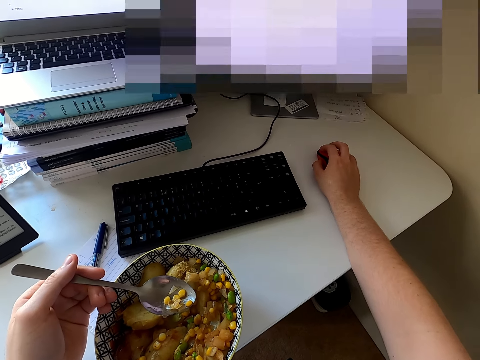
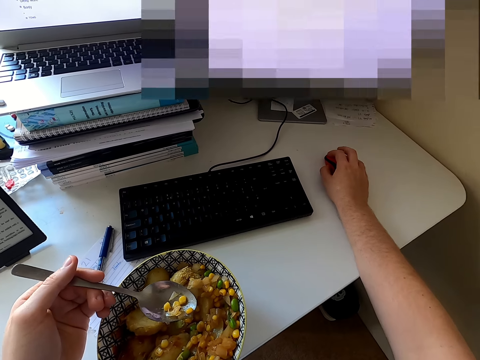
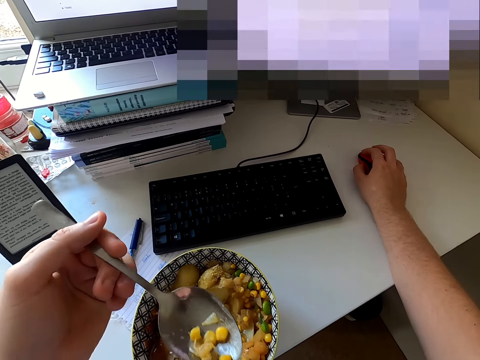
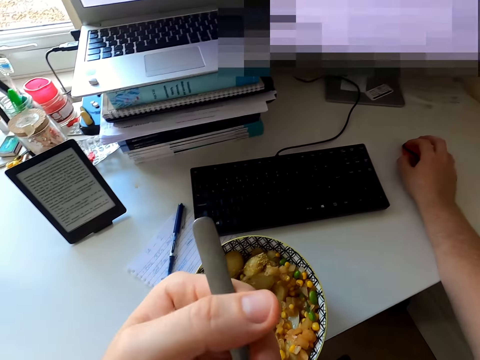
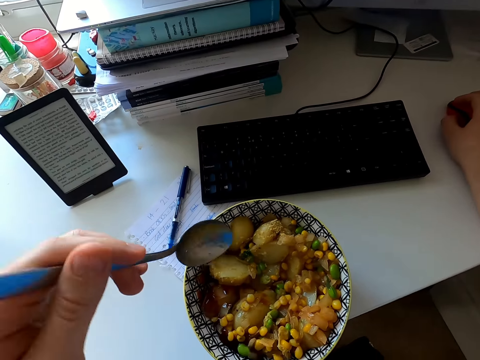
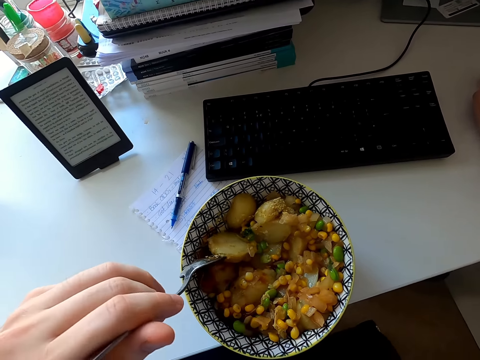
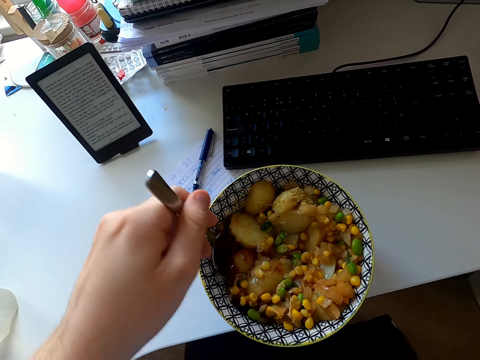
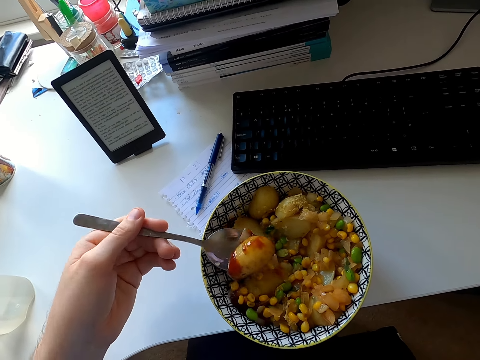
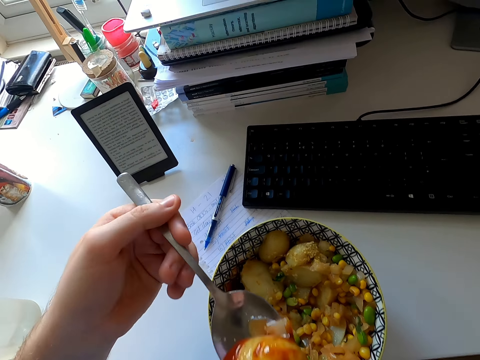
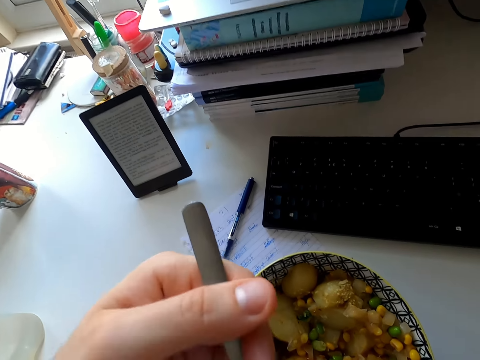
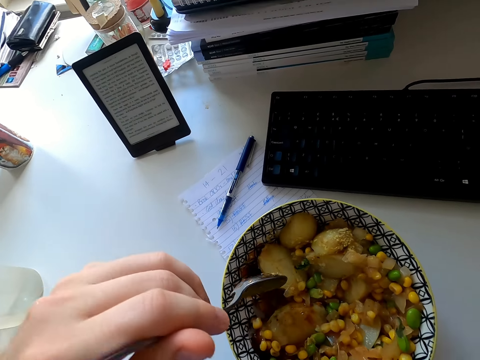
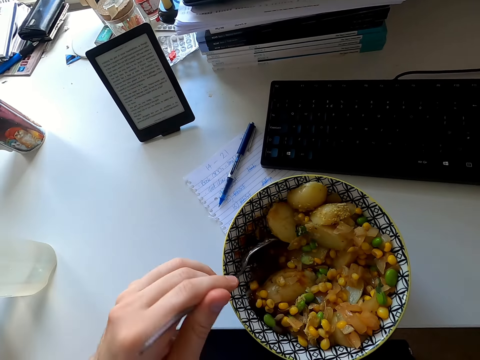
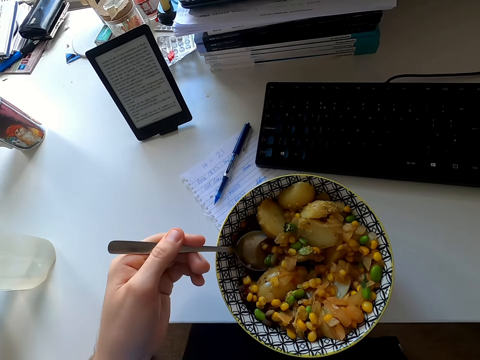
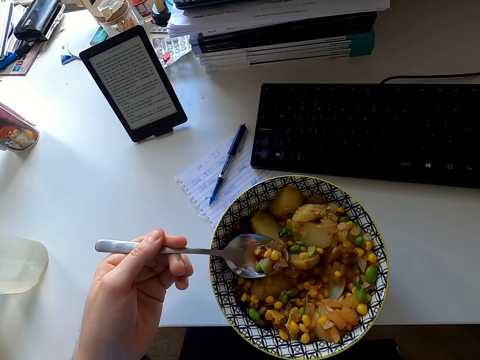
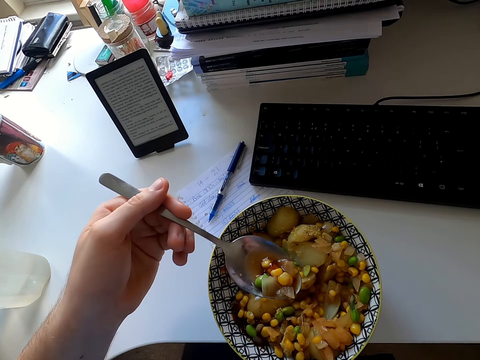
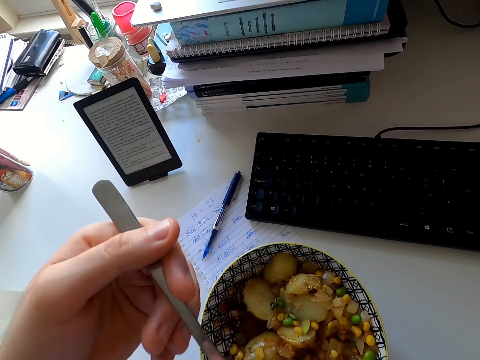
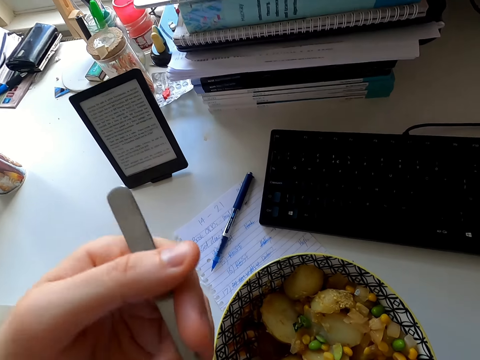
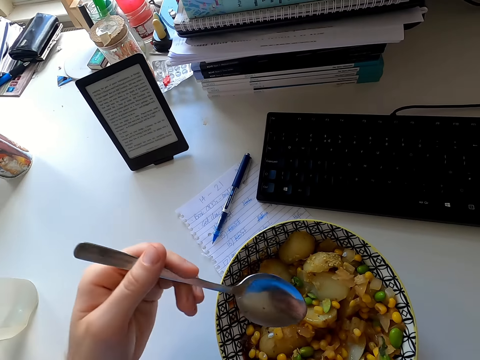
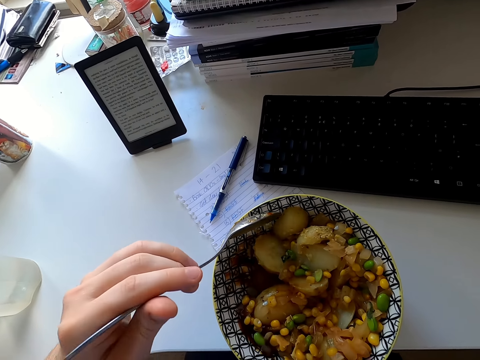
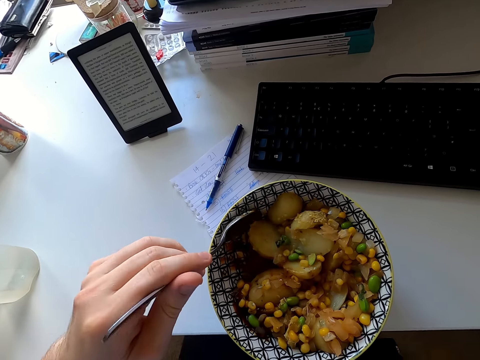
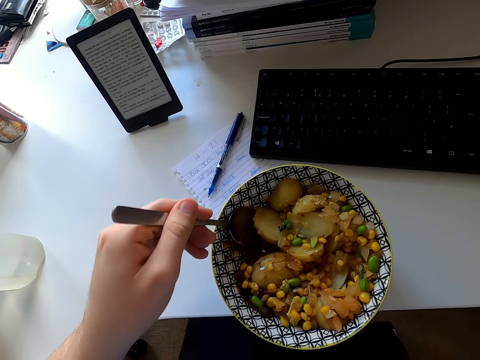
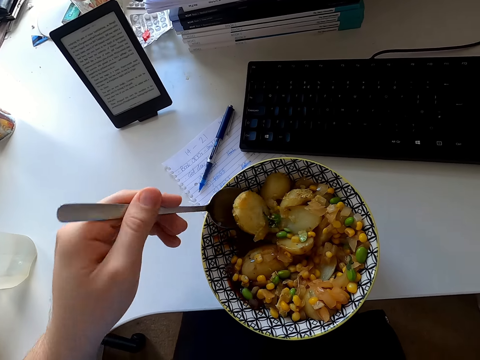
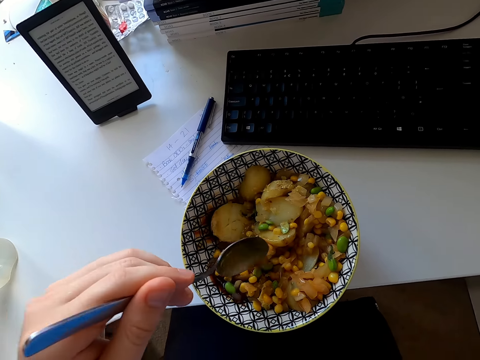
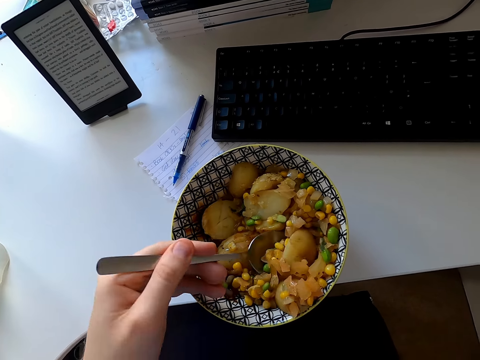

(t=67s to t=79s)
The camera wearer eats food. They scoop food in the bowl. They eat food. They pick food. They eat food. They scoop food with a spoon.

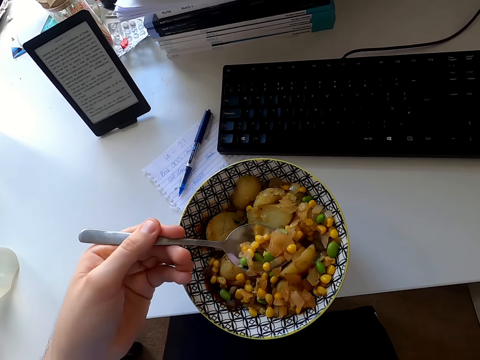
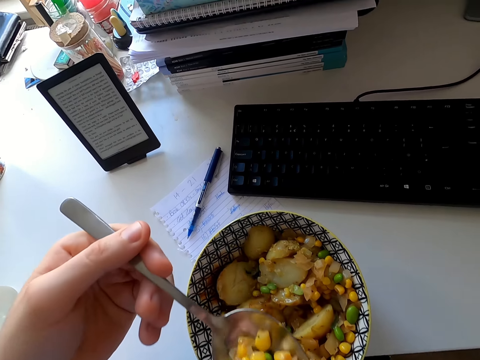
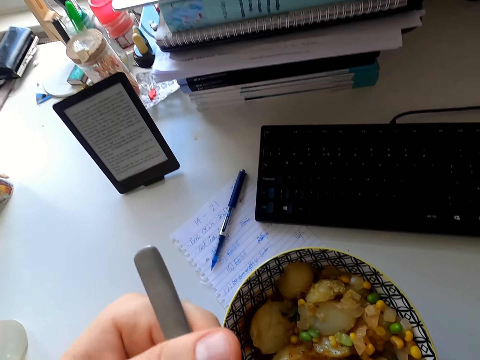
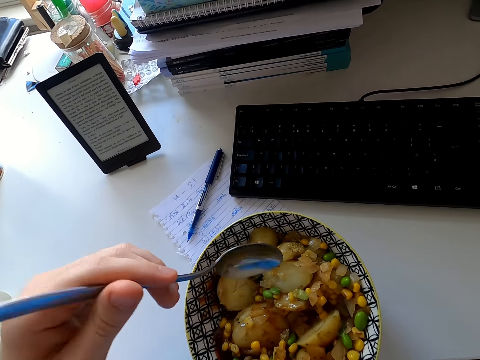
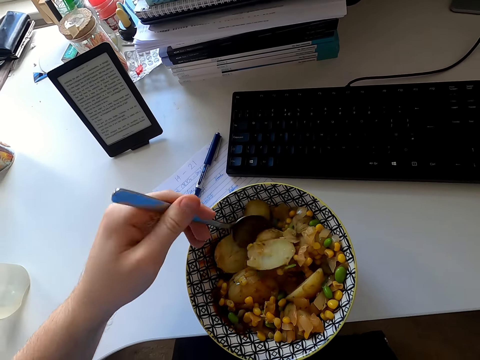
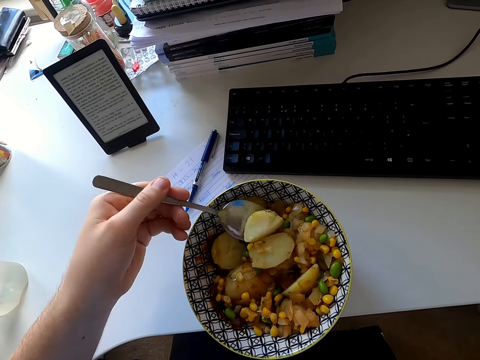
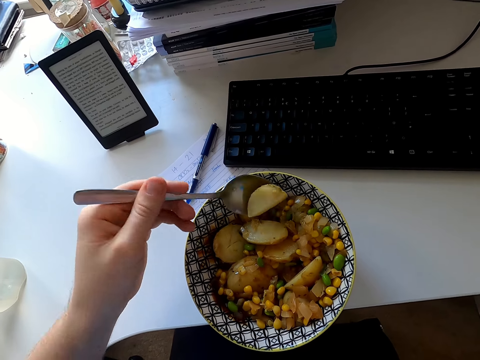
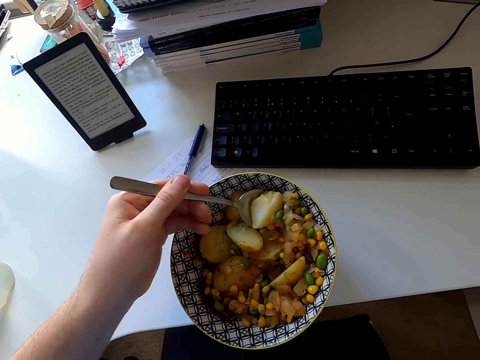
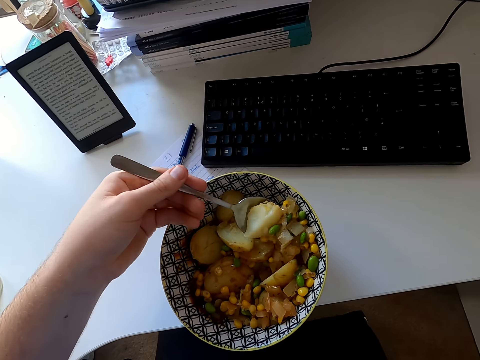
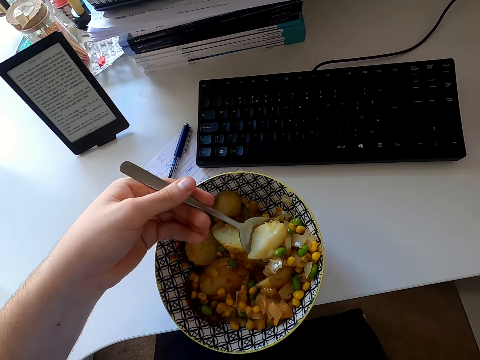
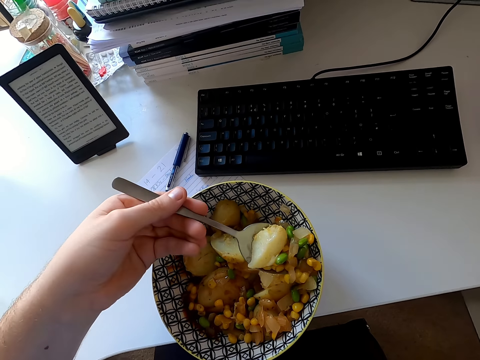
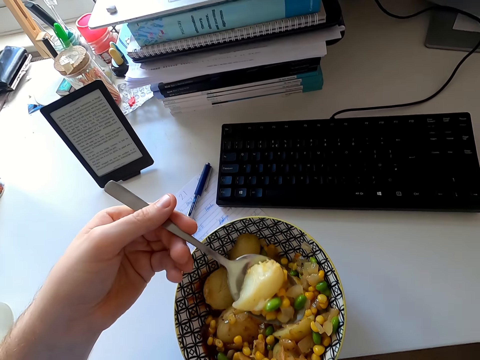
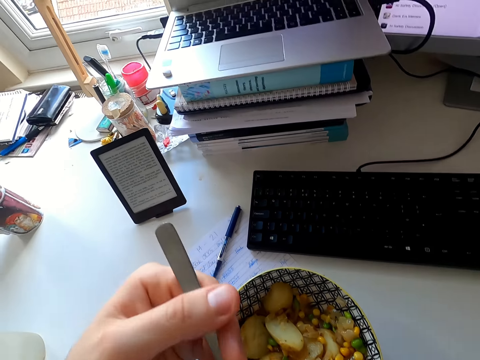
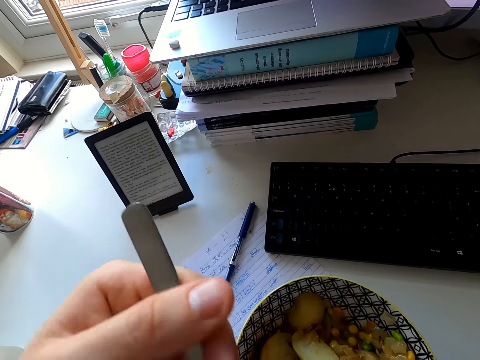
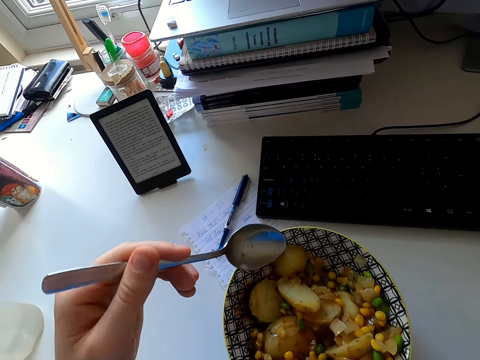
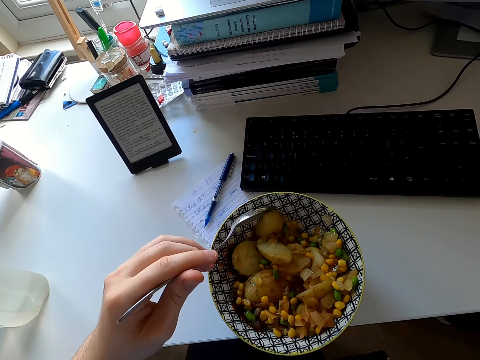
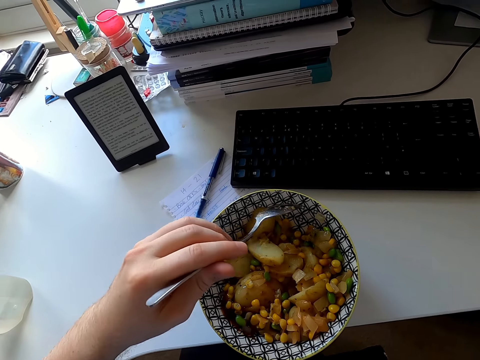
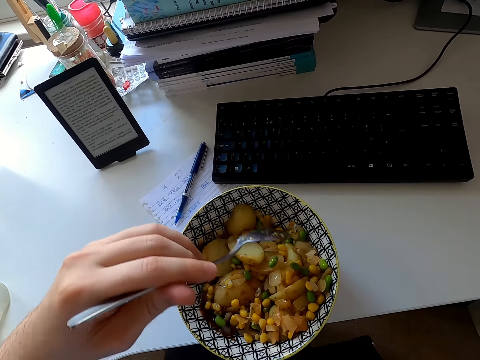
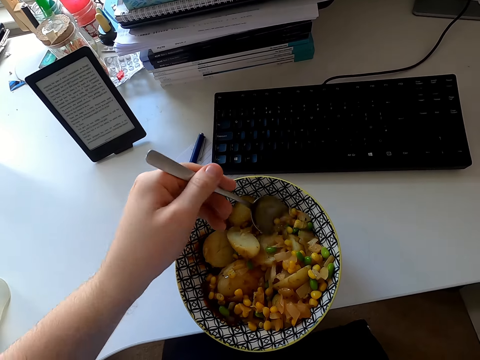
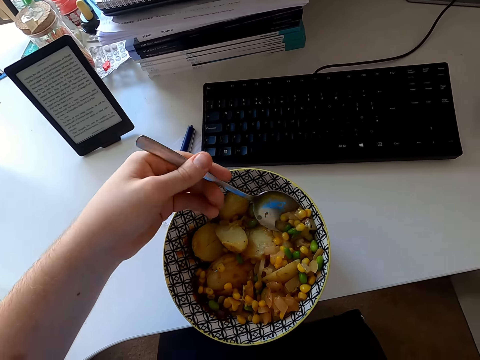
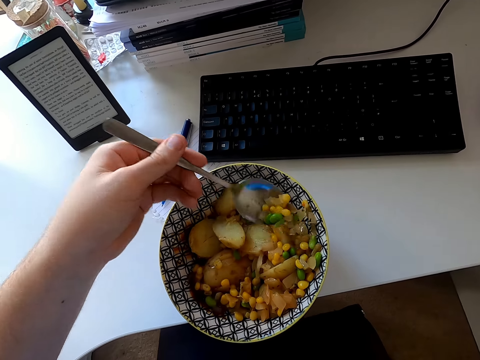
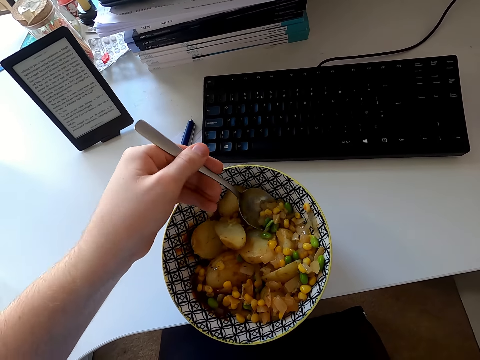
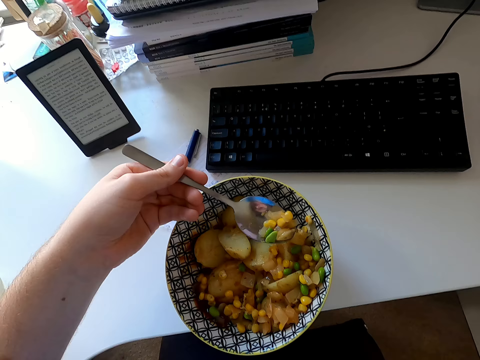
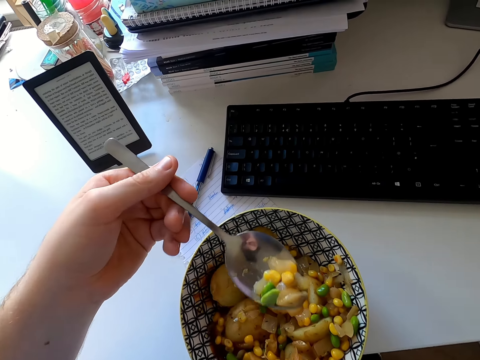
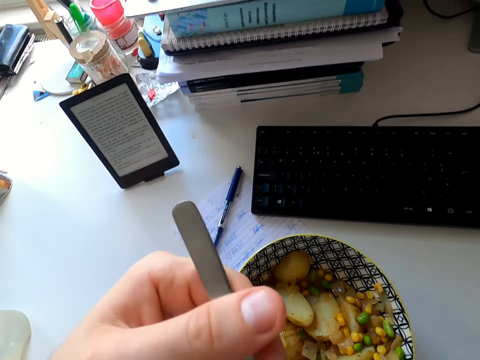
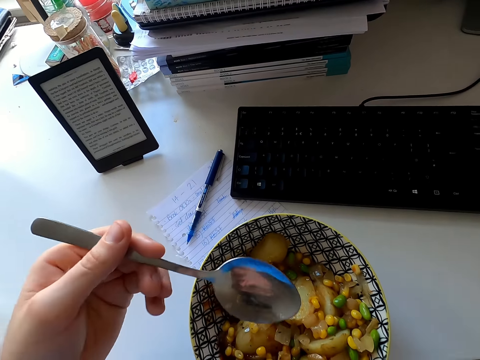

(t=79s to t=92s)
The camera wearer eats food. They pick food in the bowl. They eat food. They scoop food in the bowl. They eat food.

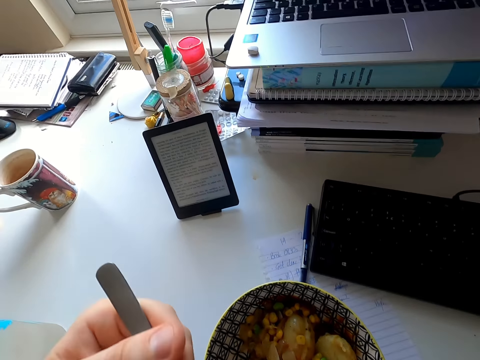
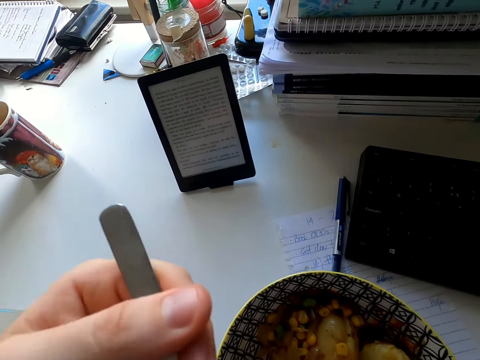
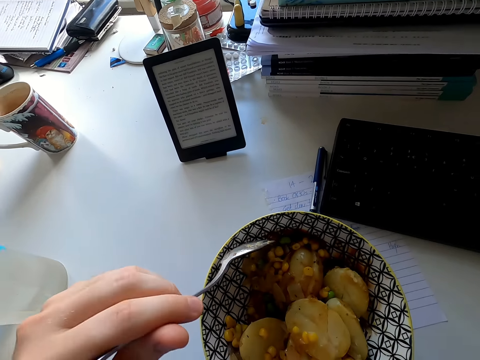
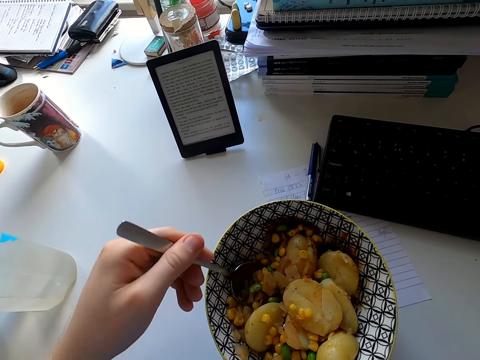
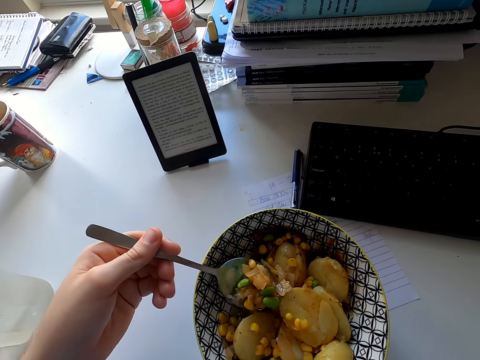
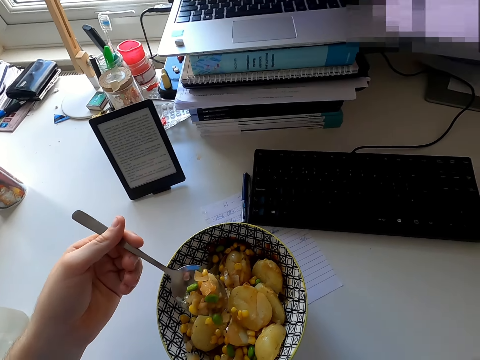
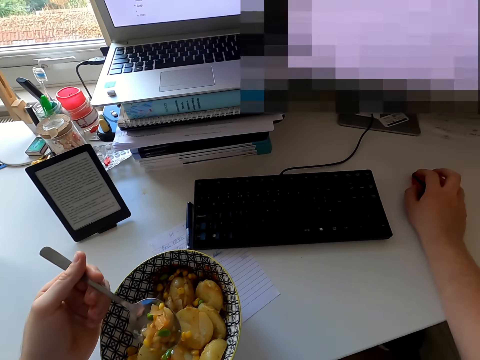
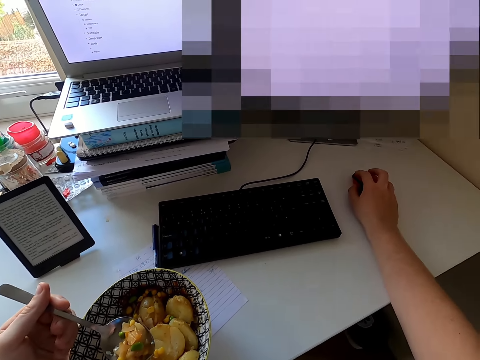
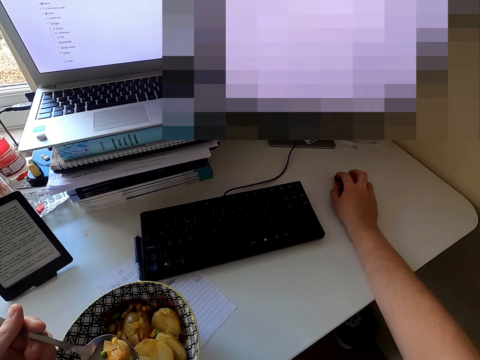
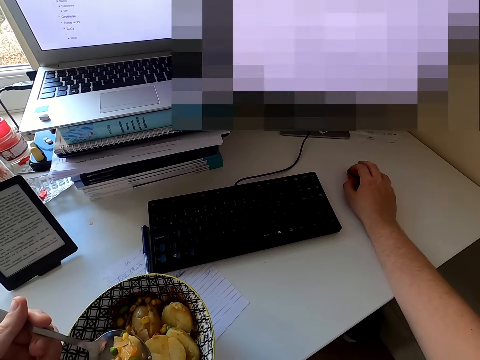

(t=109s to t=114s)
The camera wearer eats food. They scoop food in the bowl. They move the mouse wheel.
